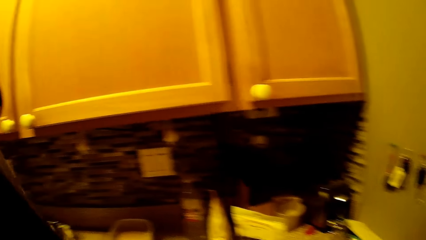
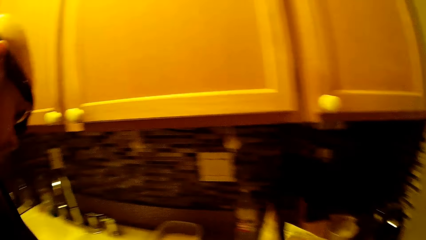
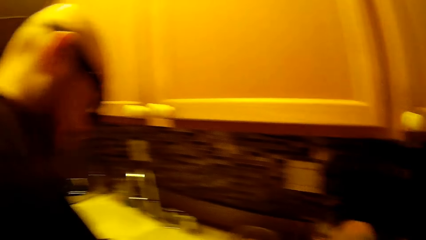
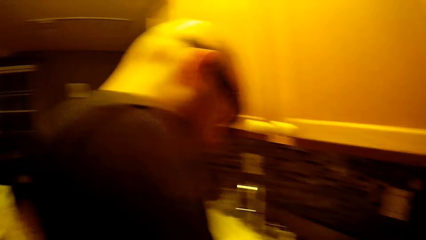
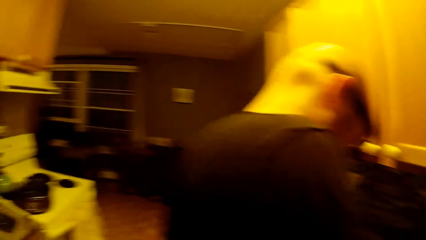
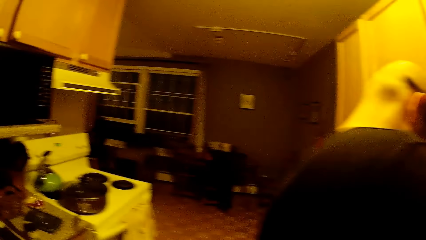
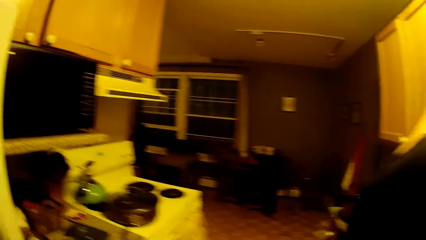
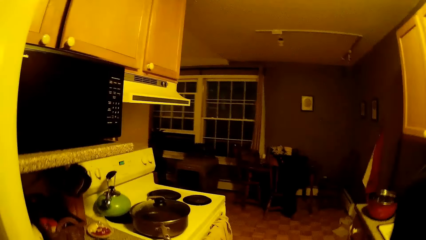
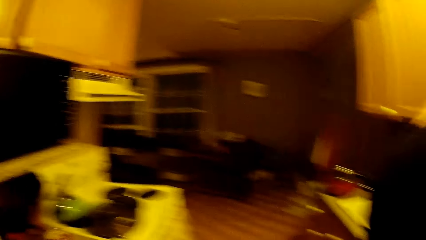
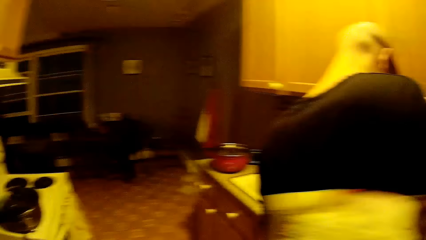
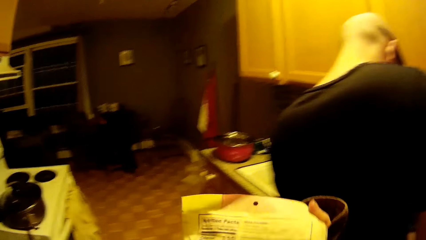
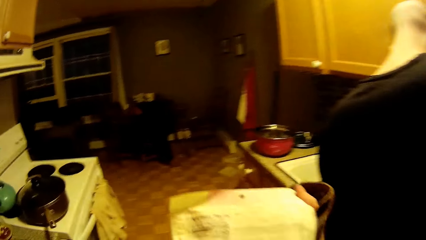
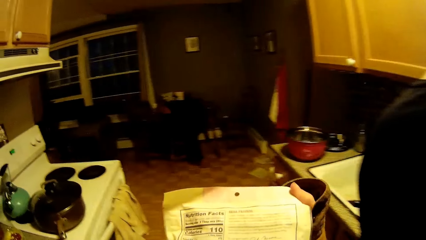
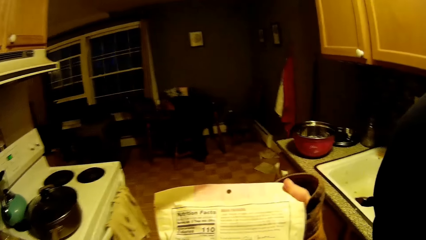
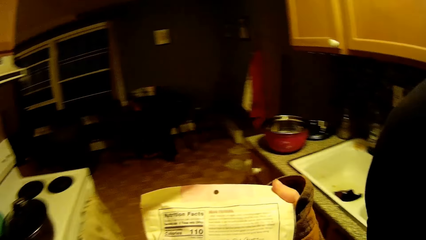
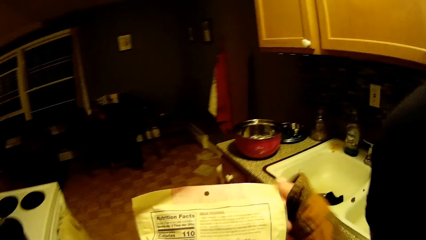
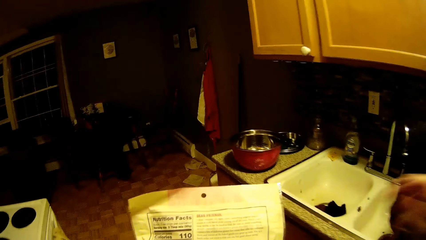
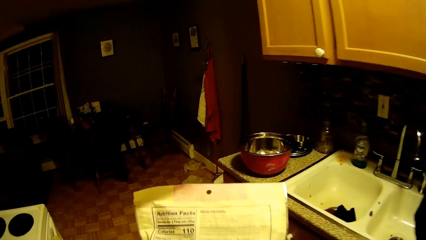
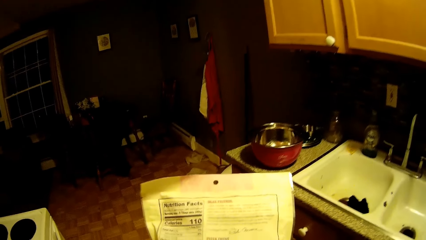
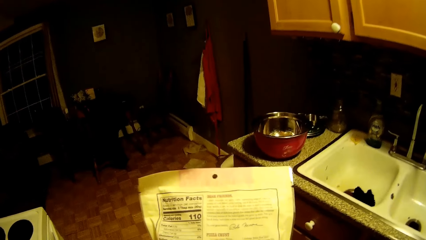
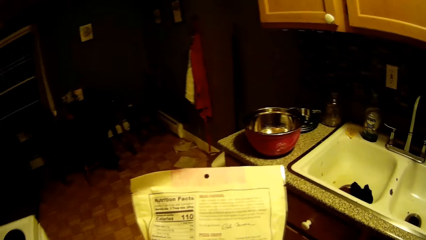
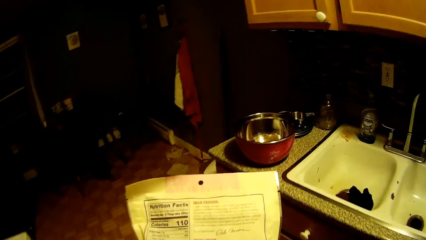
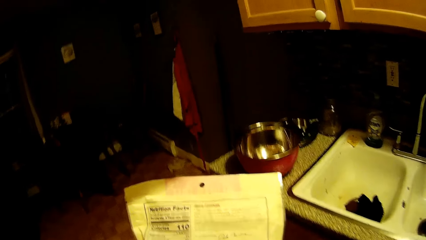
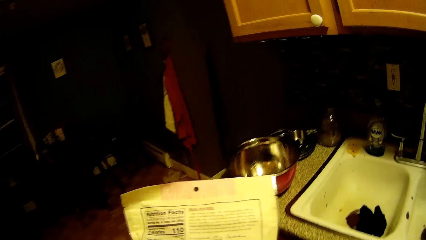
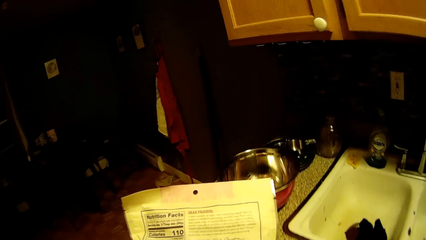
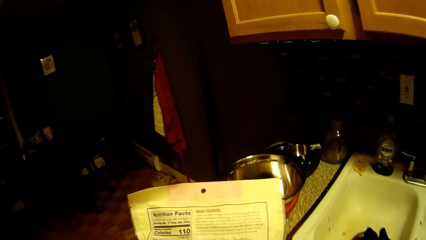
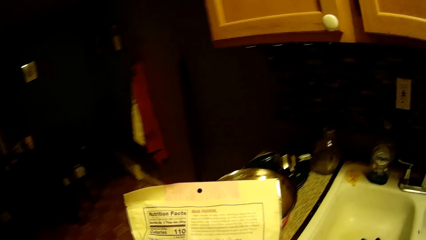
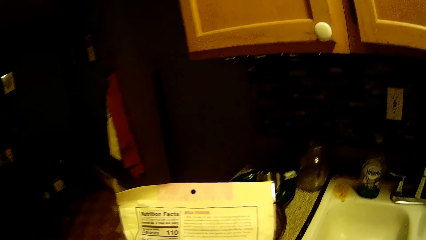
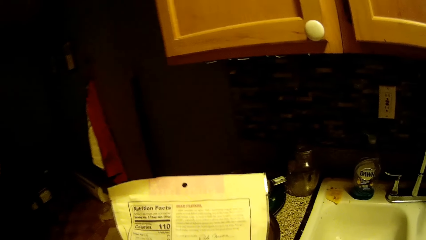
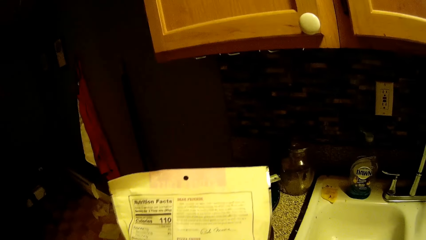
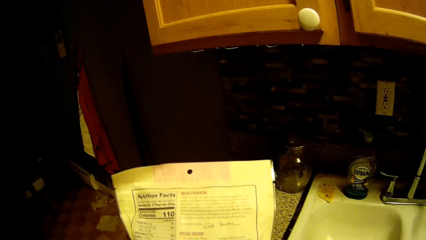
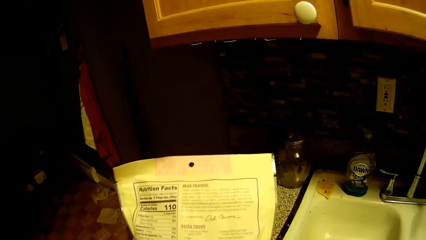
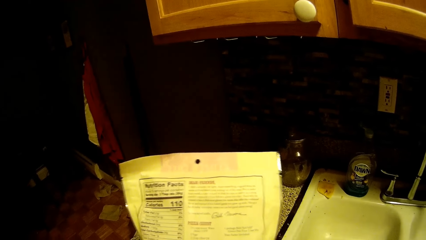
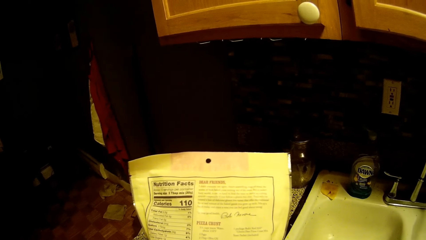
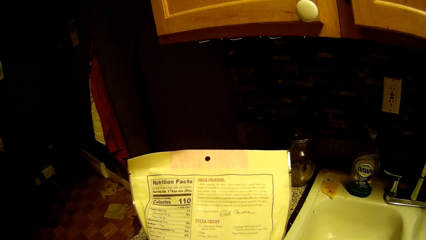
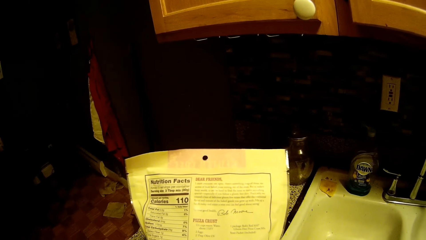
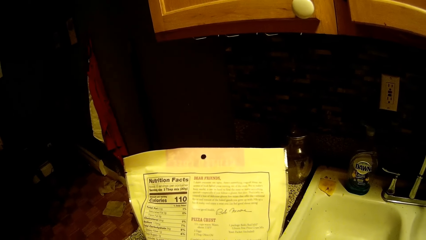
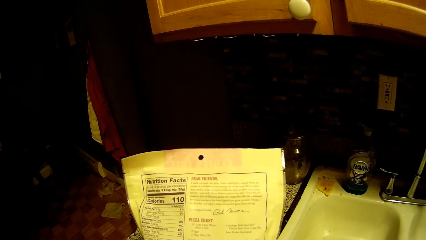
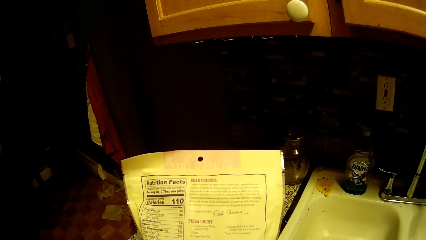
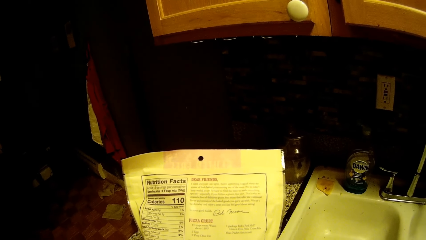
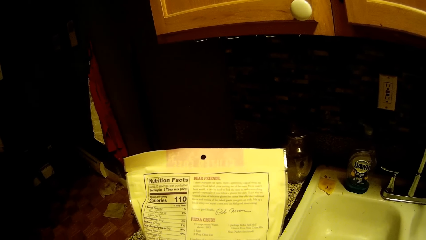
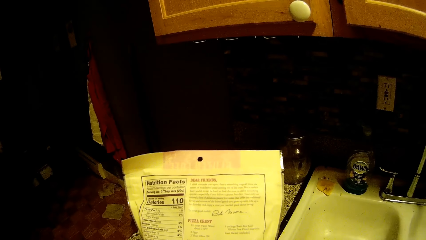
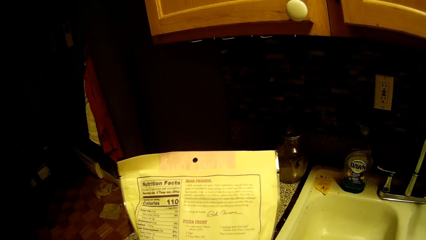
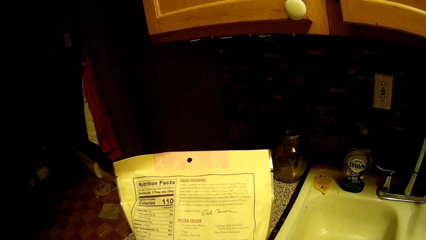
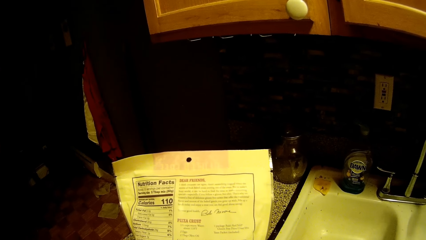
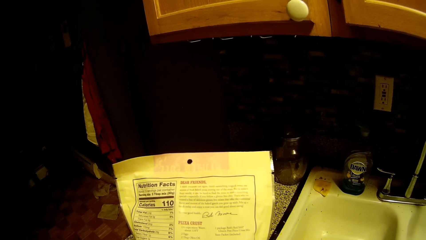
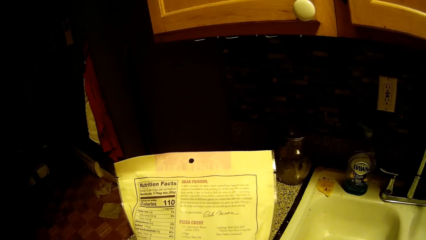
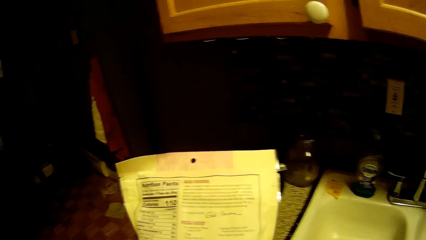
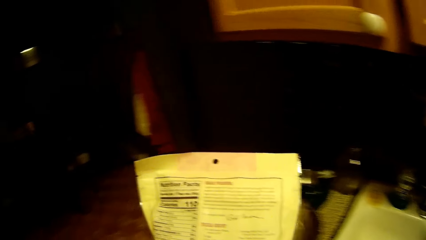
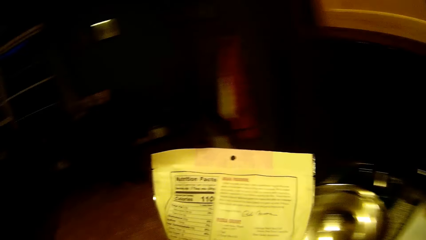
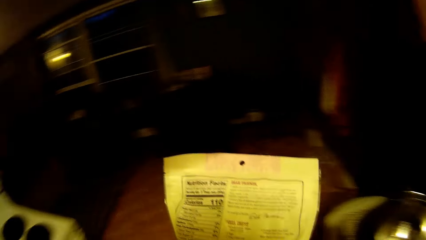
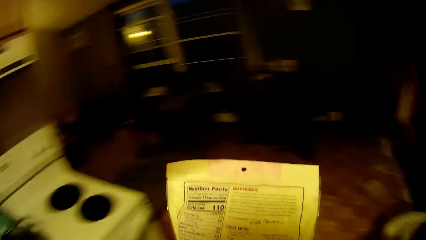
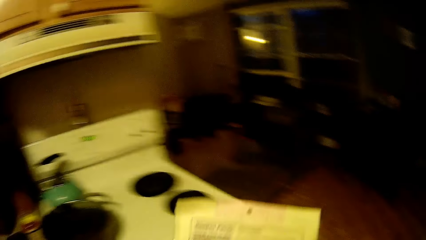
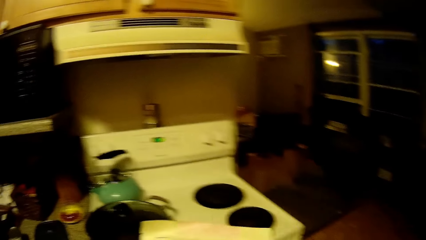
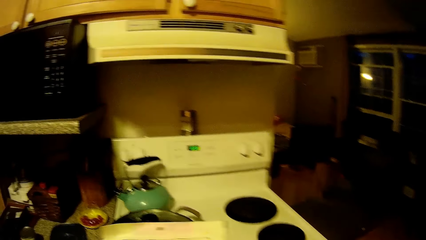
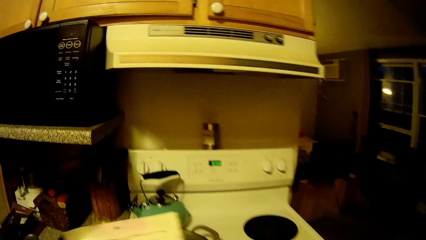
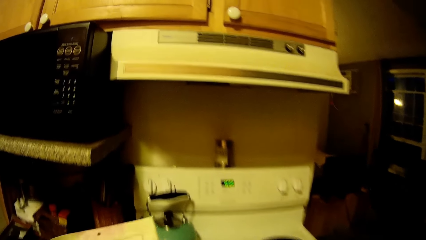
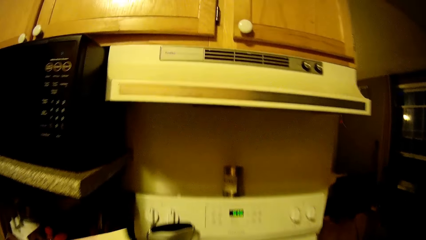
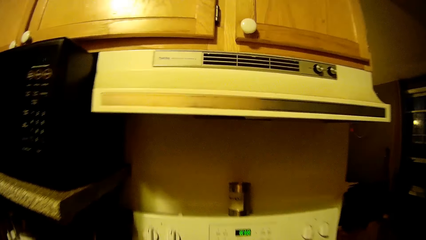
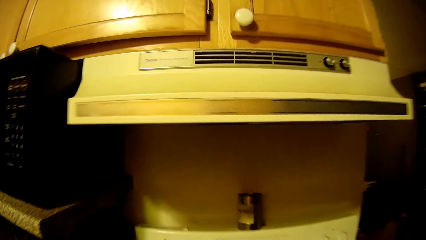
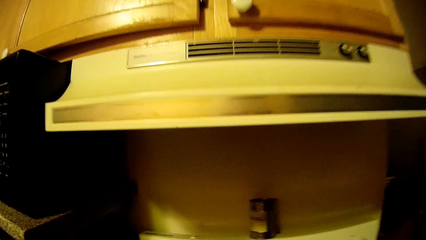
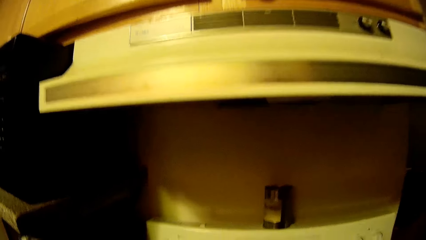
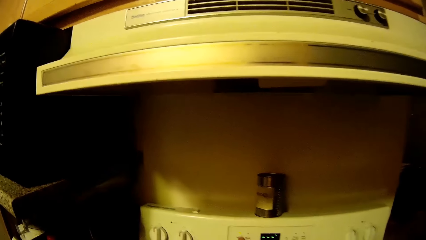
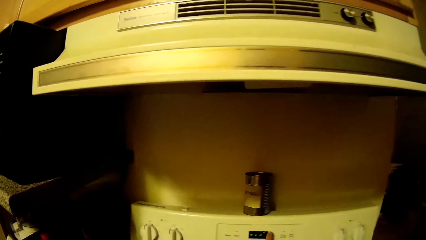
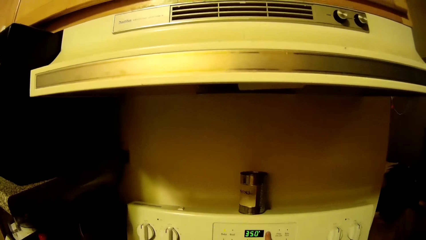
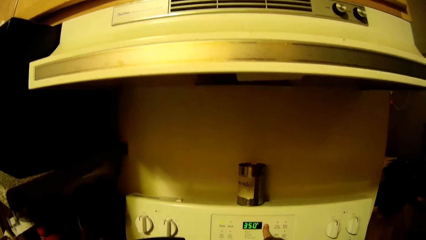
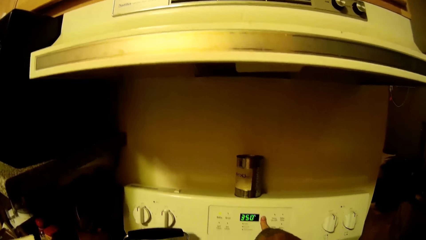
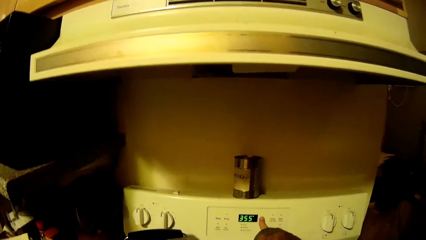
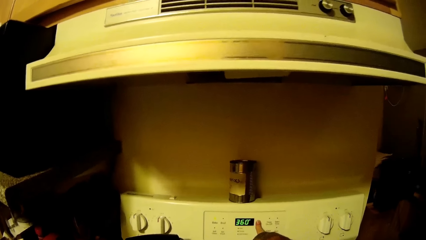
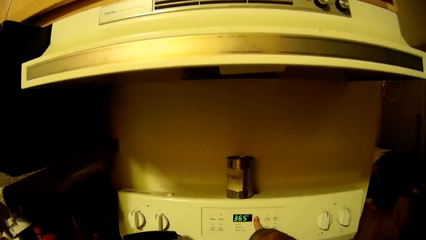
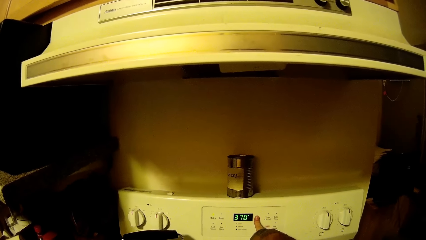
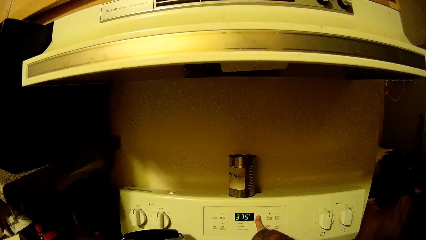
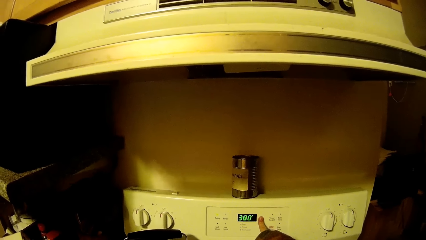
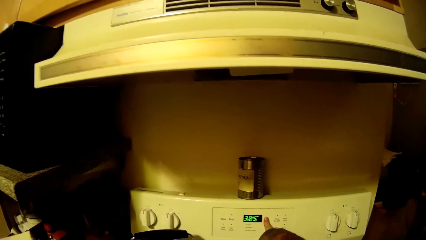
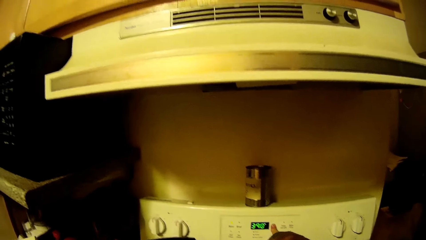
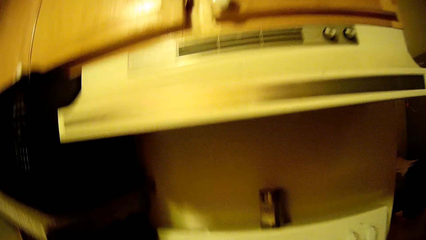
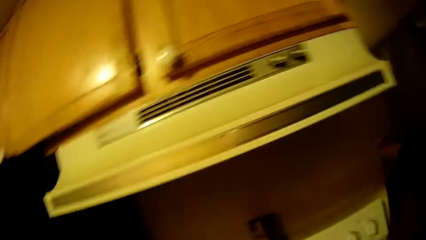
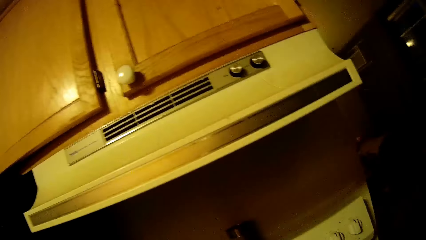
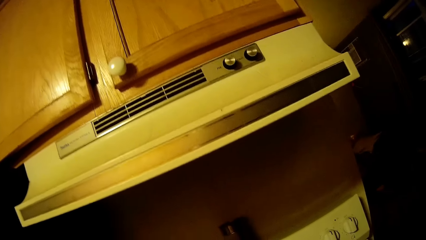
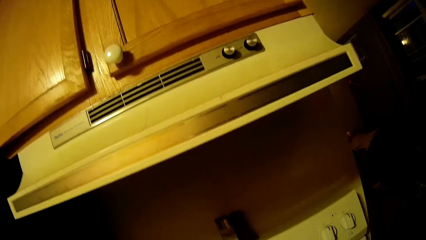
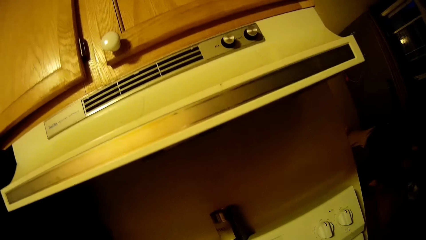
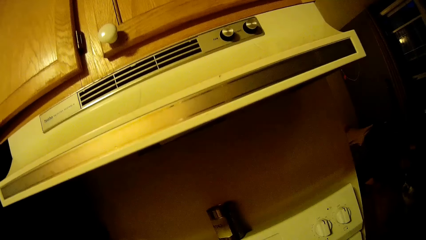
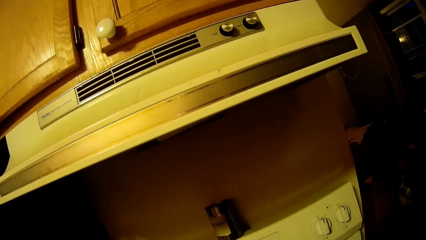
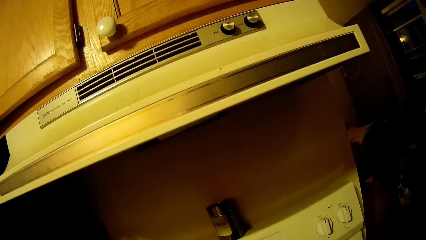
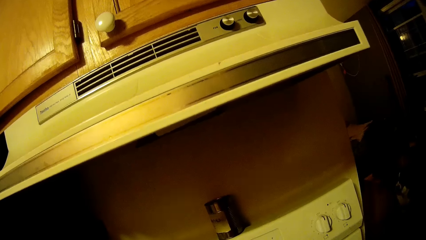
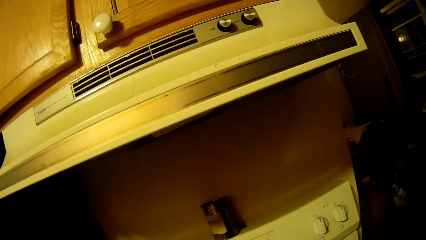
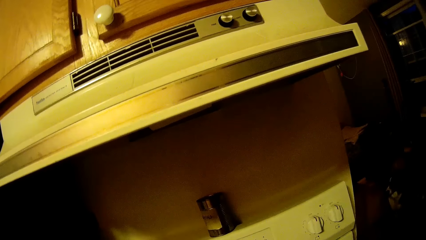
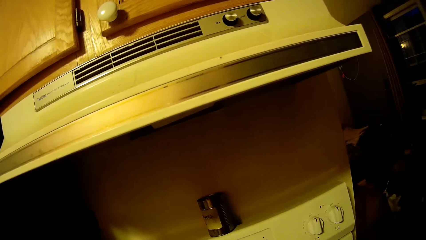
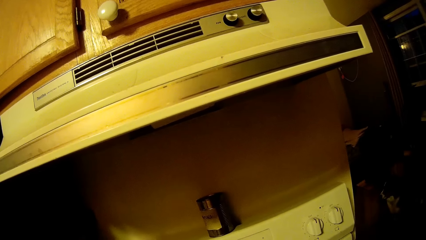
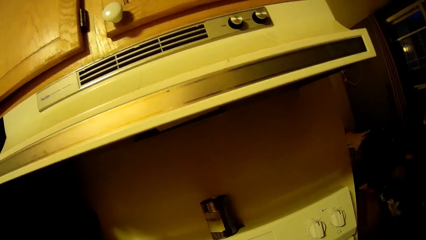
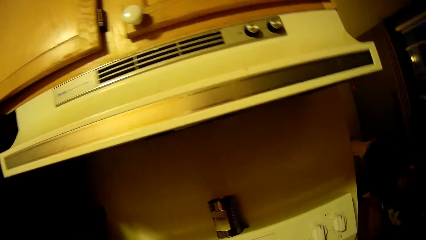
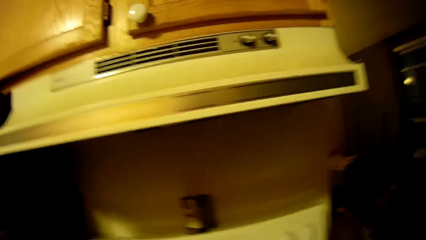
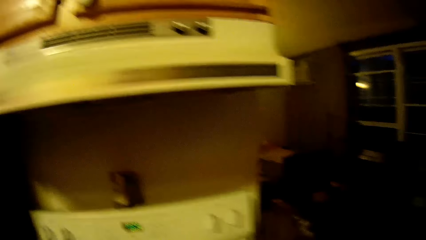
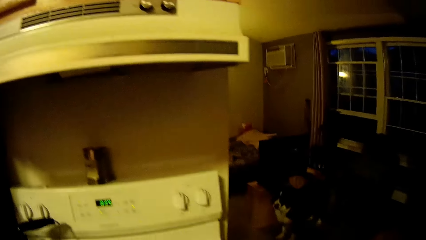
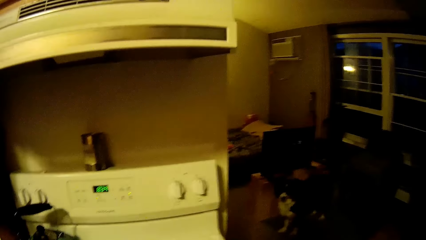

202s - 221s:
The camera wearer reads instructions from a food pouch. She holds a pack in her right hand. She adjusts the oven timer. She operates the electric cooker with her right hand.
